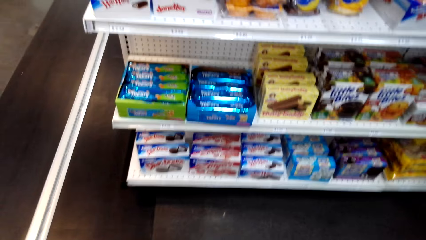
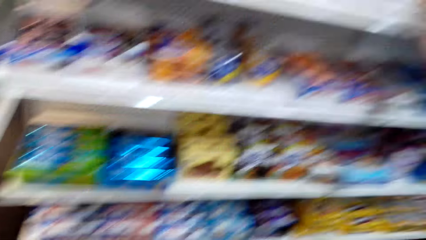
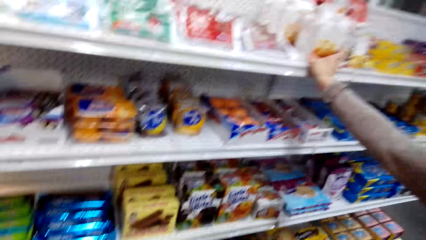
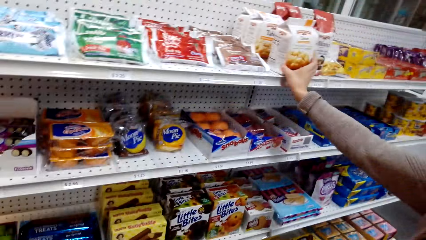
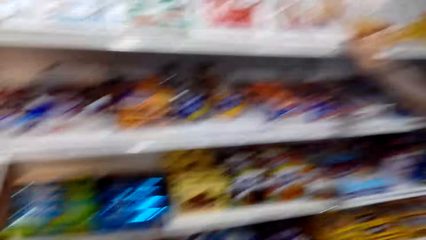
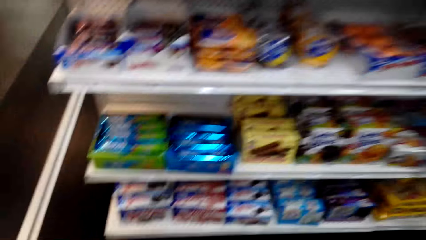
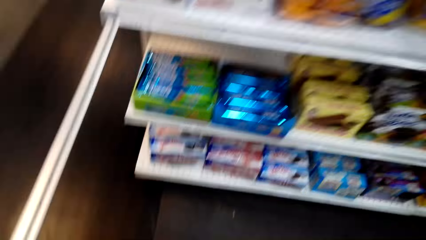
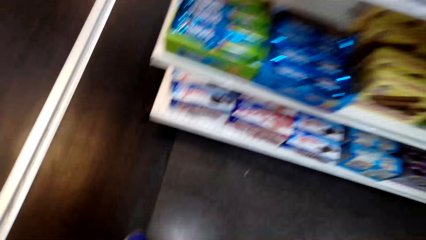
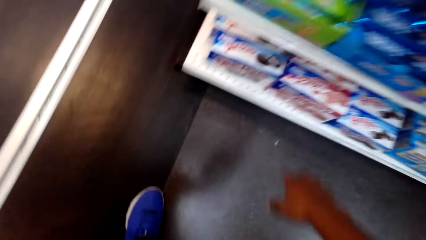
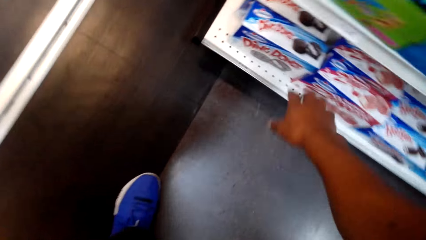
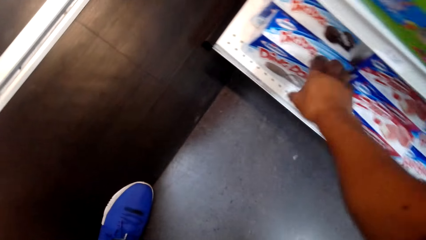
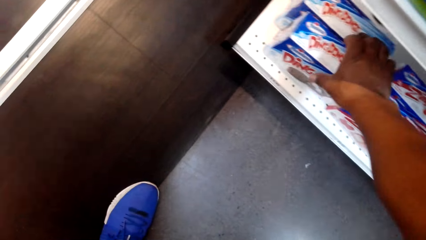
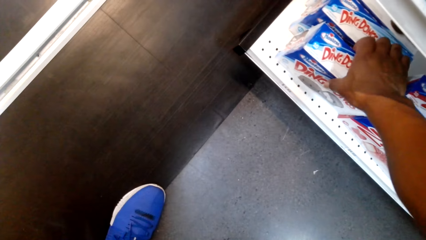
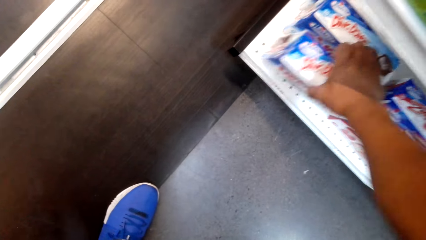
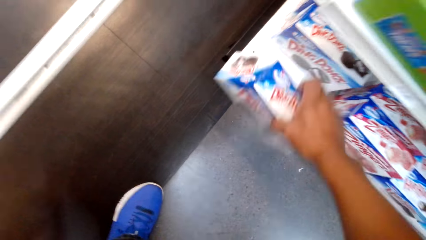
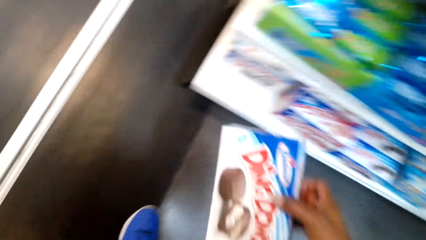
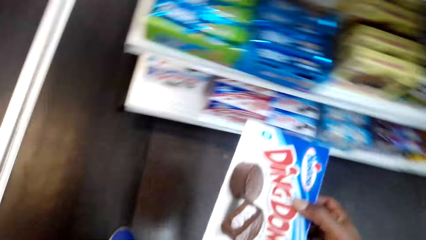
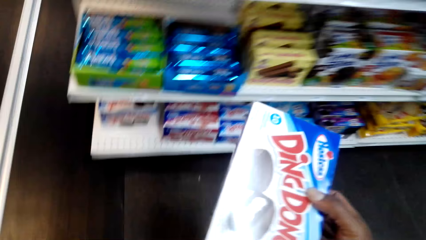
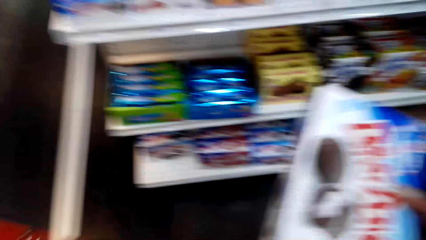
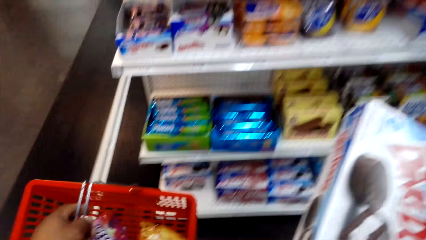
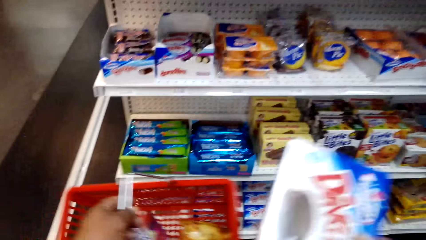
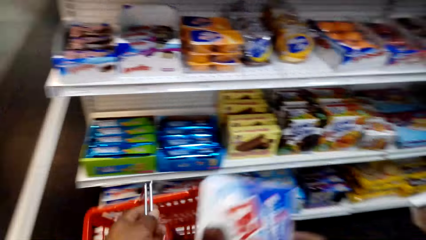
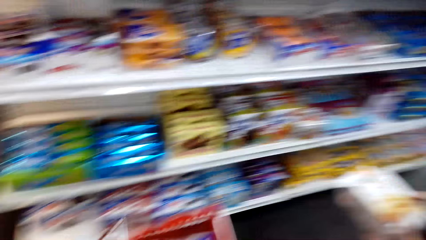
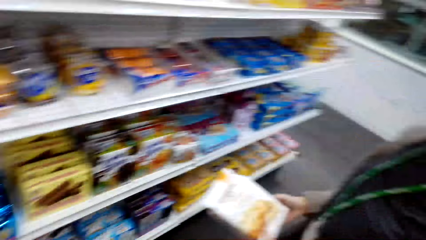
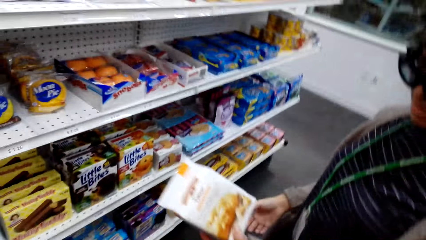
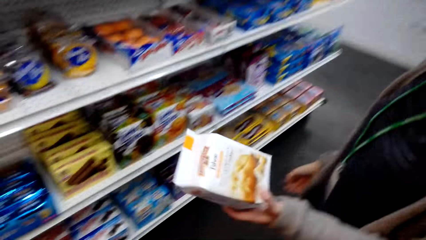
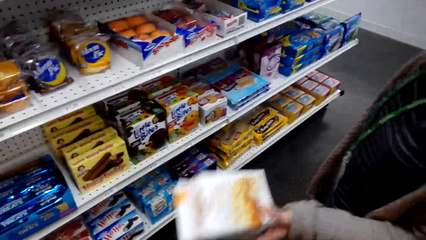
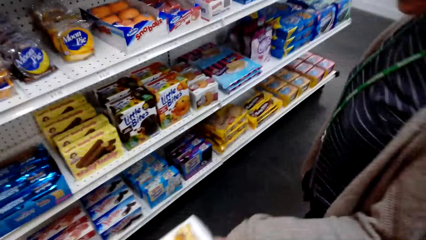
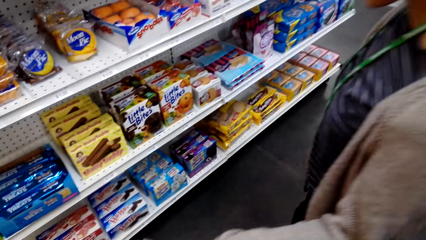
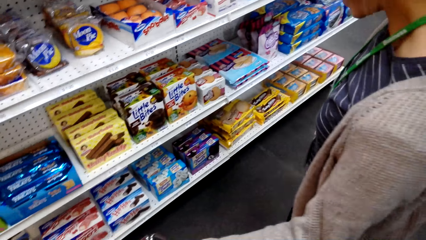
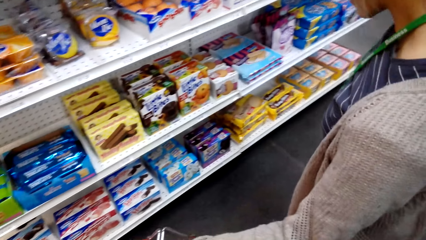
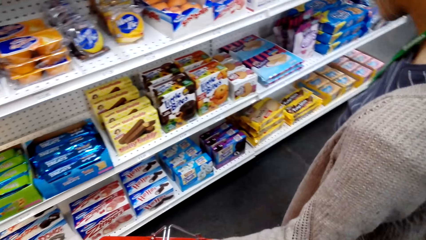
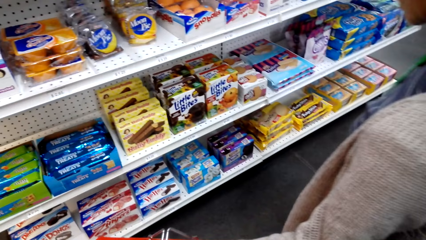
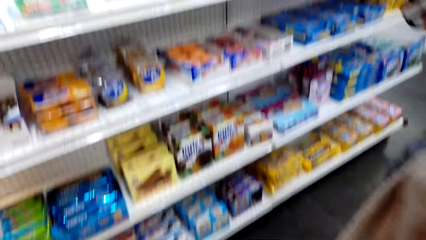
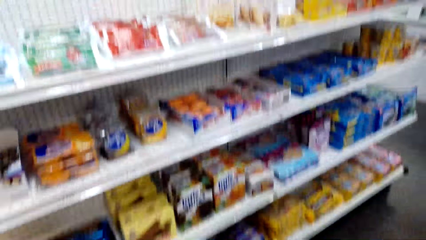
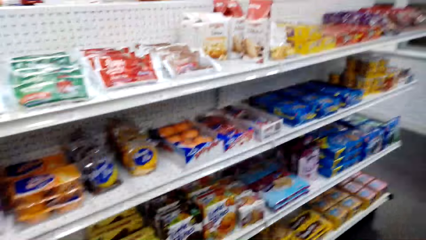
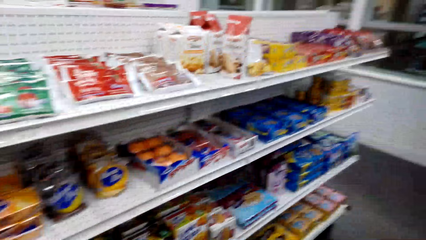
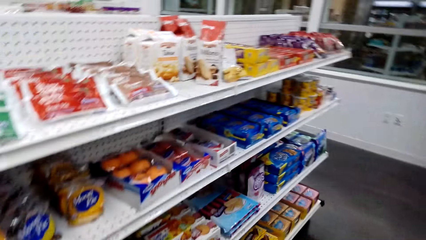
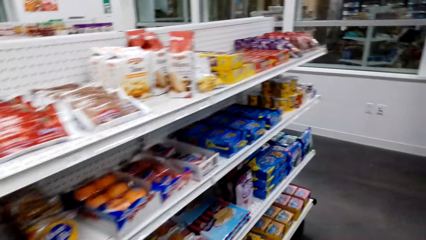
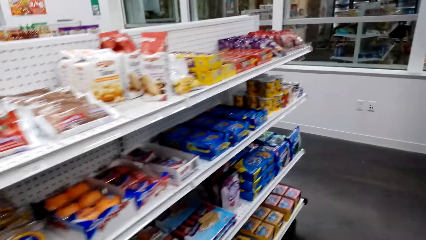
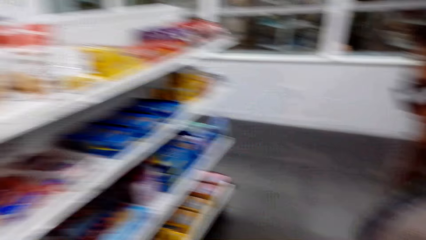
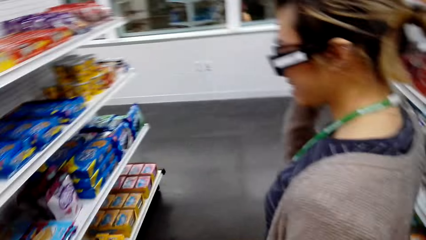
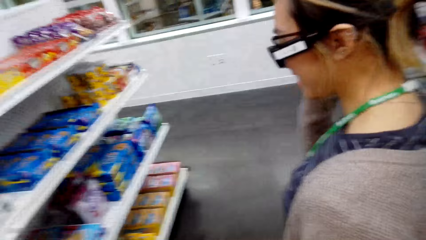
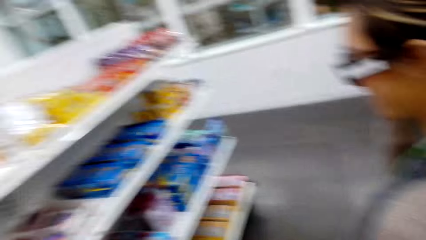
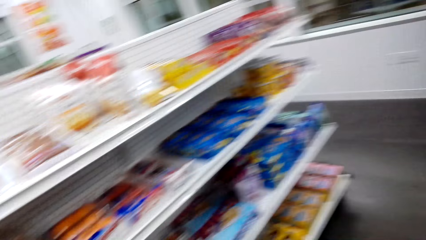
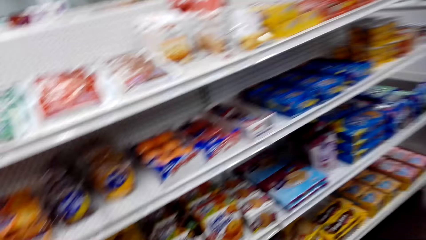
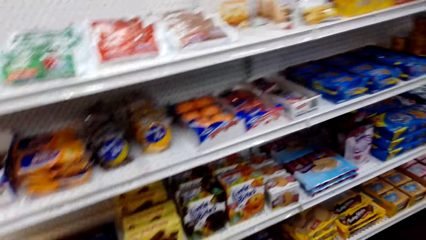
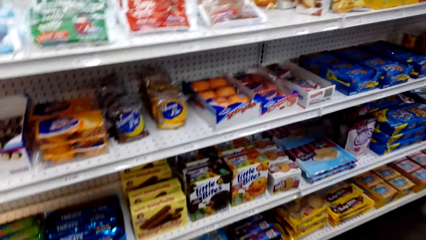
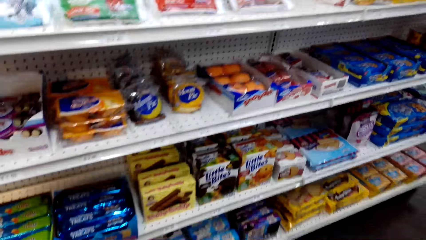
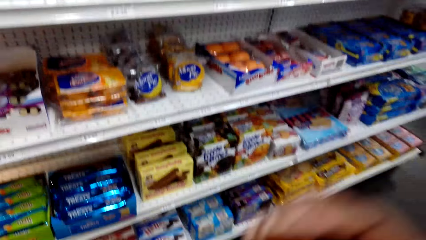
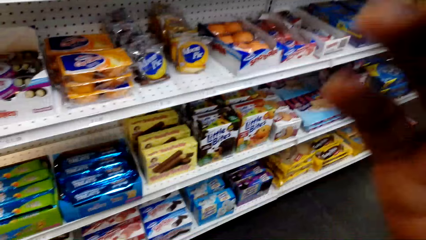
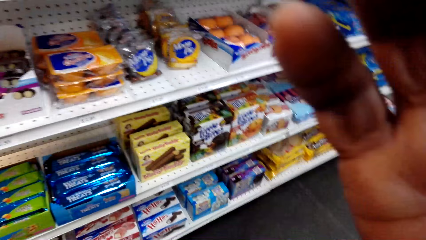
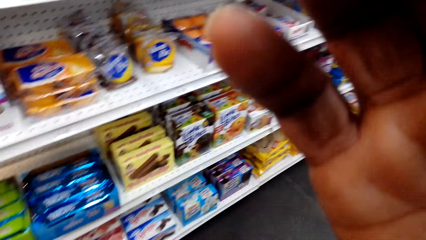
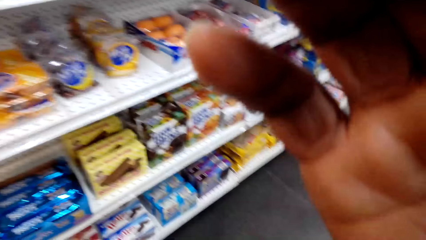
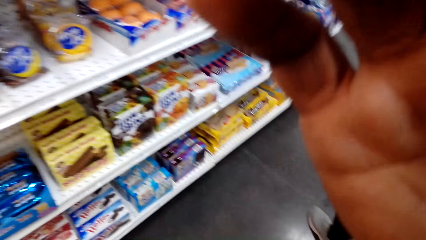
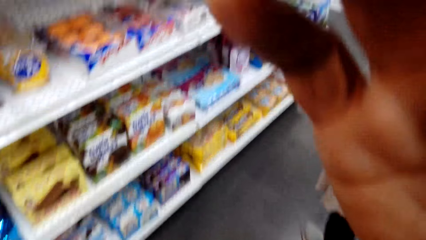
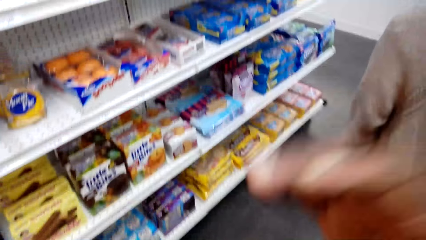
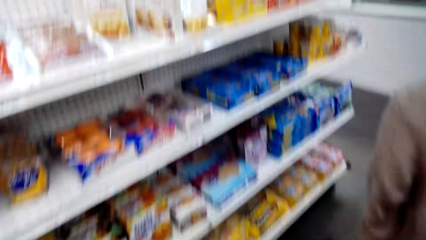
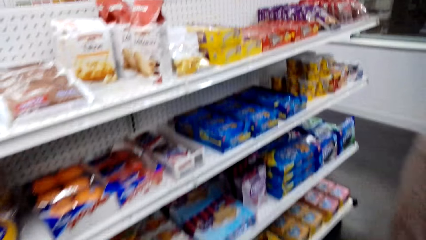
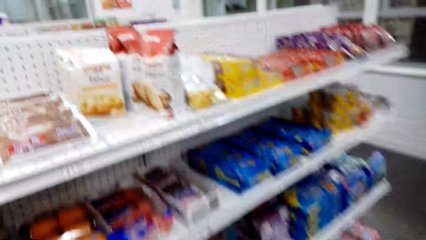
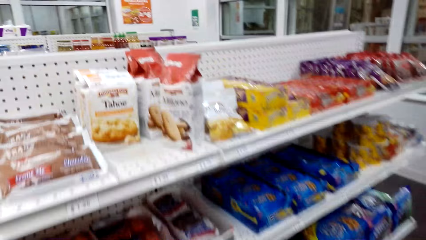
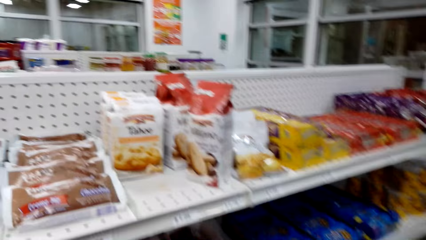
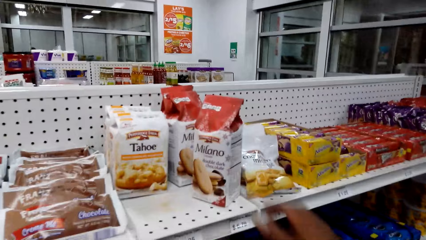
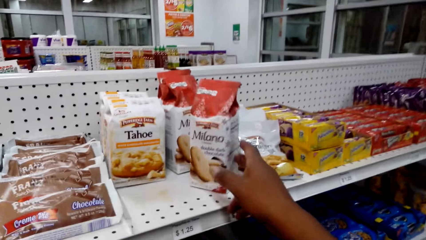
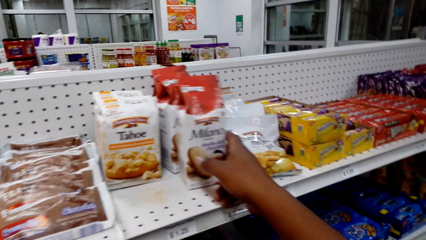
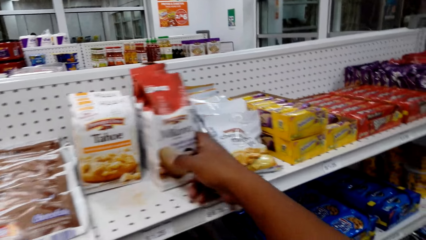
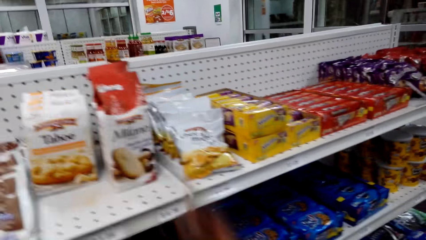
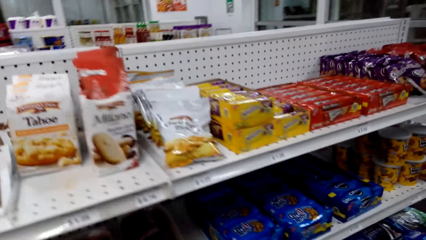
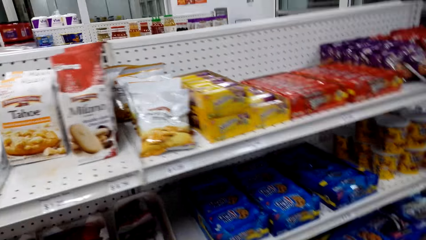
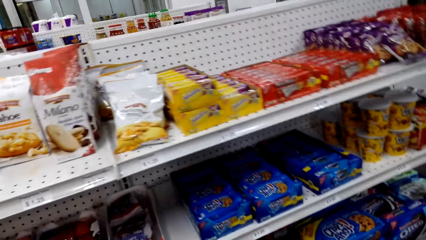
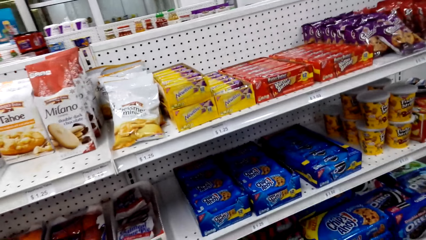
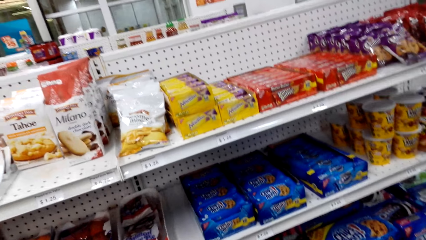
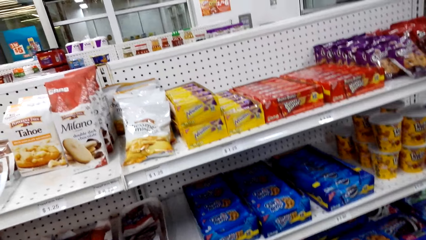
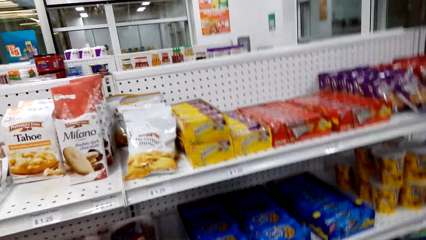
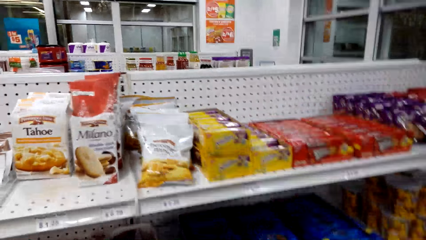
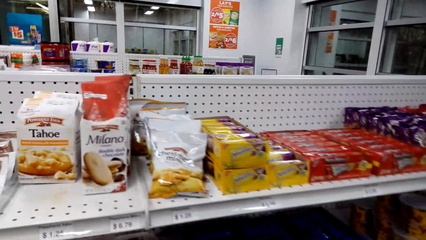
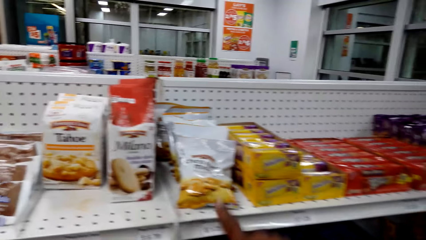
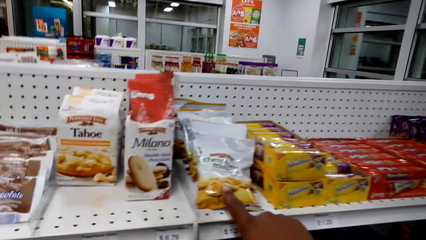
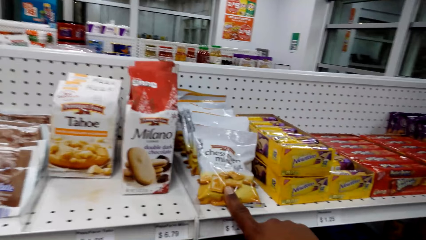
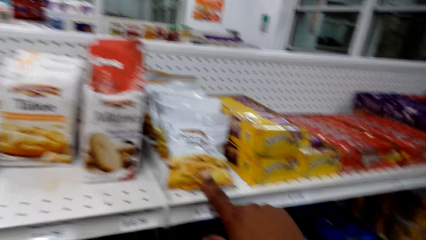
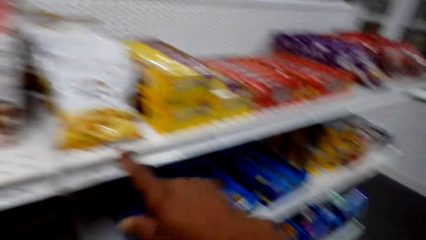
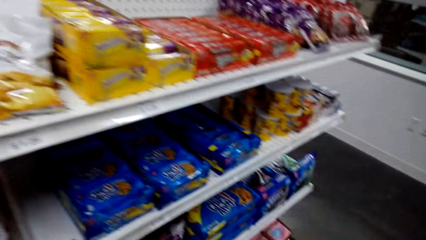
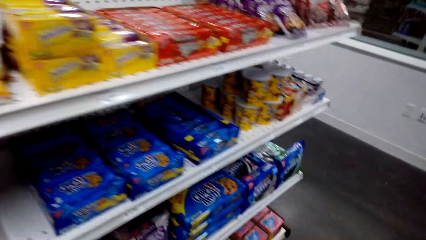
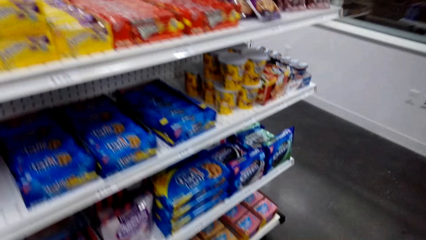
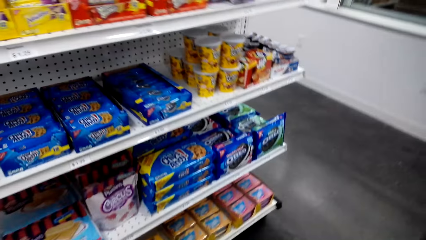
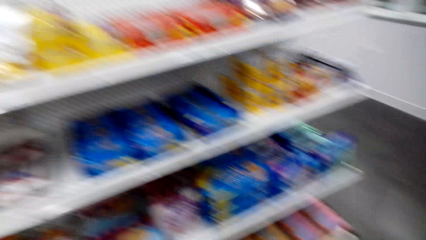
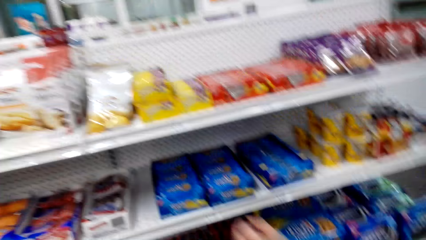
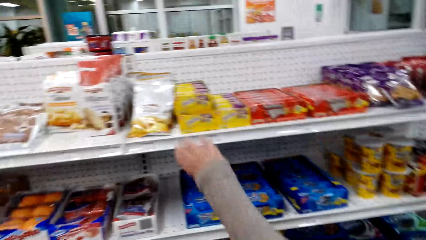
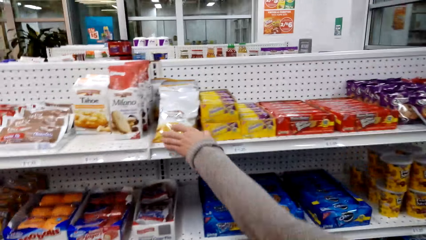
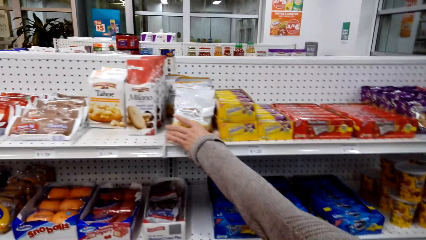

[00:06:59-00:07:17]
A woman holds a Tahoe. The camera wearer picks up Ding Dongs and bends. He puts the Ding Dongs in the basket. The woman holds the Tahoe and puts the Tahoe in the shopping basket. The camera wearer looks around the shelves. He holds the camera, fixes the camera and pulls his hand off the camera. The woman walks around the store. The camera wearer aligns a Milano. He holds the Milano. He holds an object, touches a chunk, pulls his hand off the object and walks around the store.
